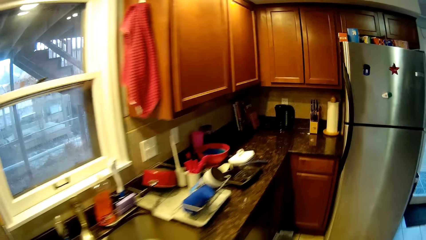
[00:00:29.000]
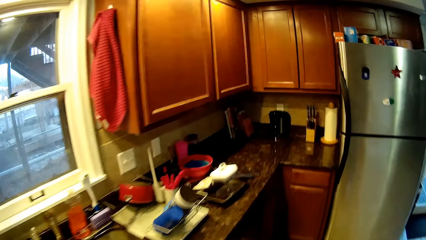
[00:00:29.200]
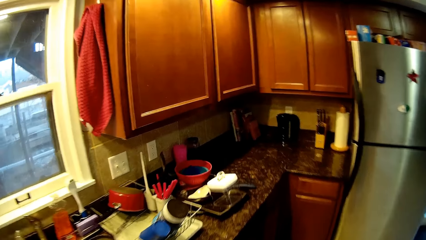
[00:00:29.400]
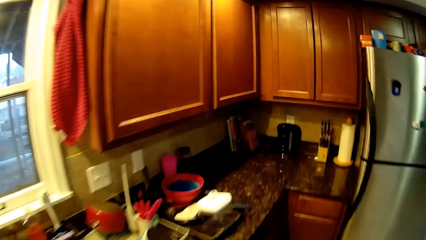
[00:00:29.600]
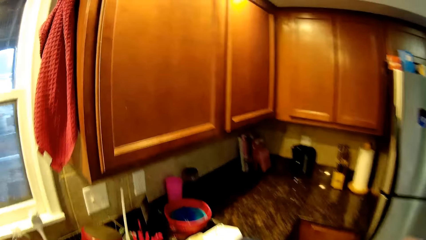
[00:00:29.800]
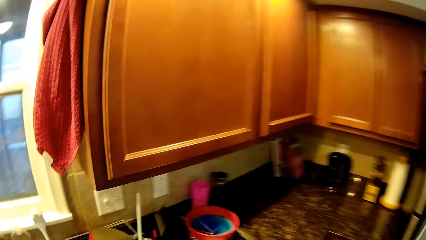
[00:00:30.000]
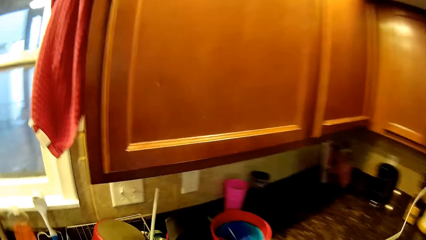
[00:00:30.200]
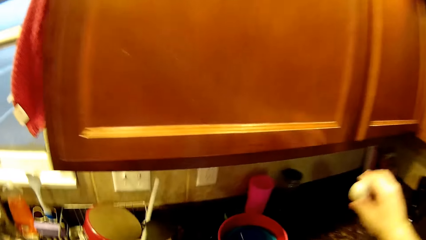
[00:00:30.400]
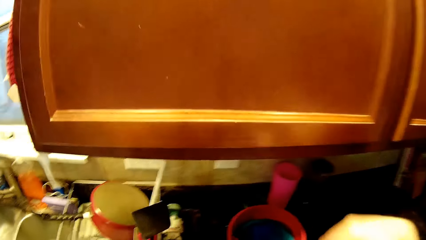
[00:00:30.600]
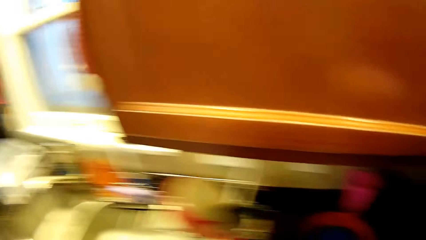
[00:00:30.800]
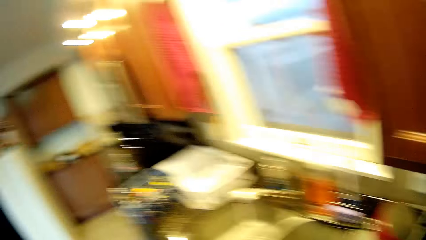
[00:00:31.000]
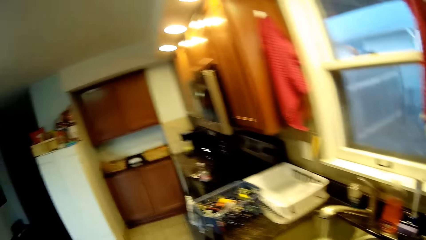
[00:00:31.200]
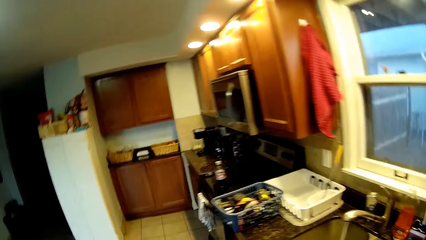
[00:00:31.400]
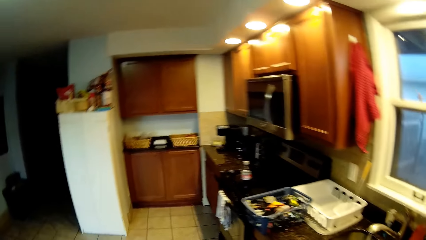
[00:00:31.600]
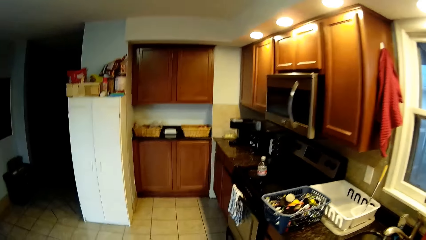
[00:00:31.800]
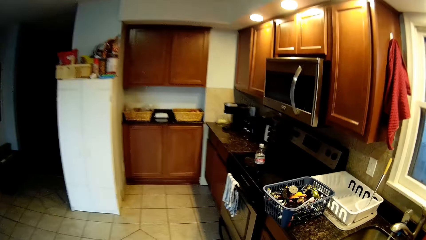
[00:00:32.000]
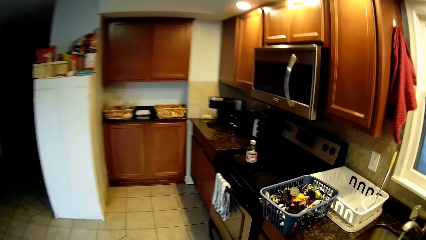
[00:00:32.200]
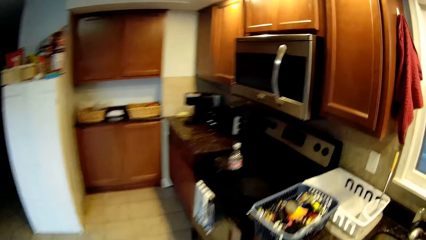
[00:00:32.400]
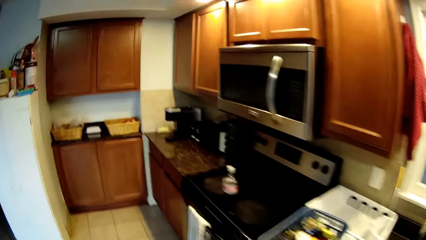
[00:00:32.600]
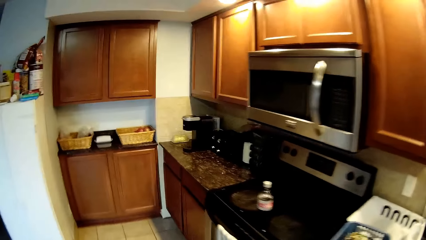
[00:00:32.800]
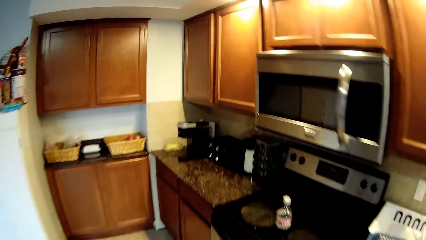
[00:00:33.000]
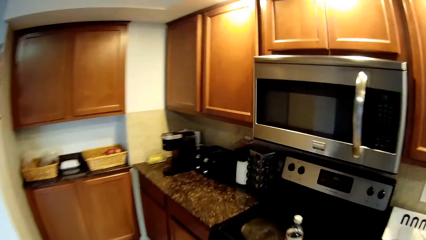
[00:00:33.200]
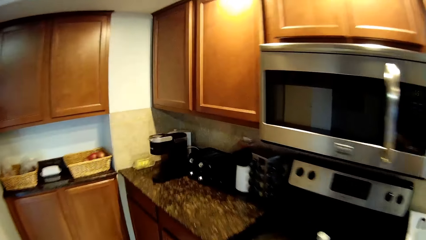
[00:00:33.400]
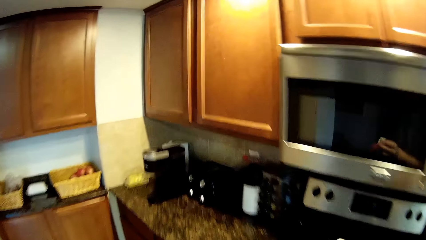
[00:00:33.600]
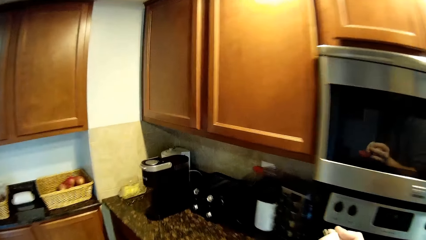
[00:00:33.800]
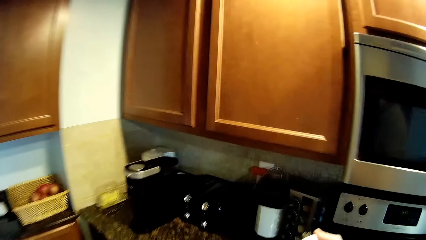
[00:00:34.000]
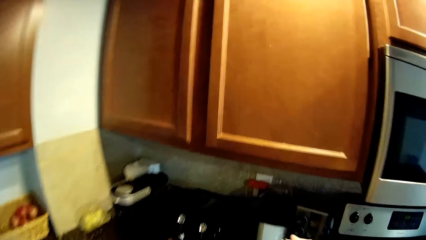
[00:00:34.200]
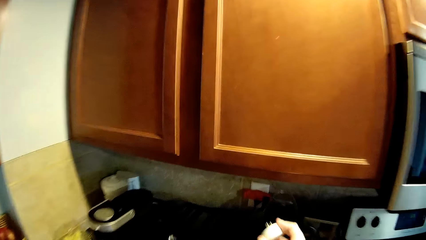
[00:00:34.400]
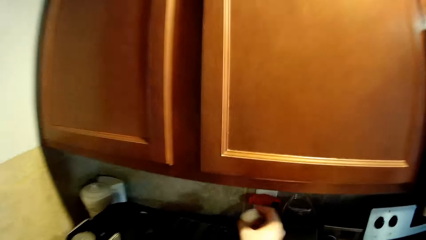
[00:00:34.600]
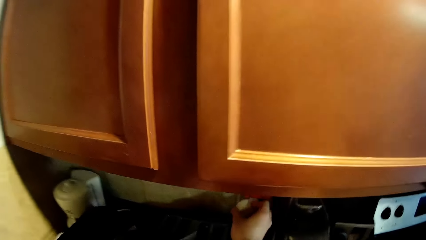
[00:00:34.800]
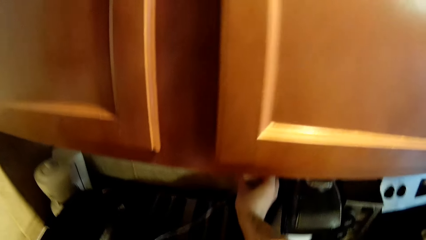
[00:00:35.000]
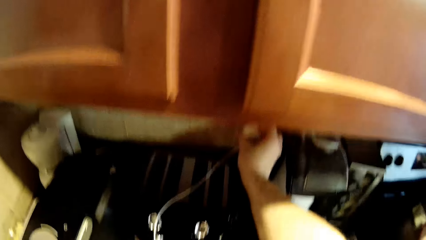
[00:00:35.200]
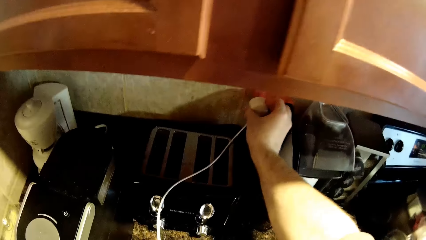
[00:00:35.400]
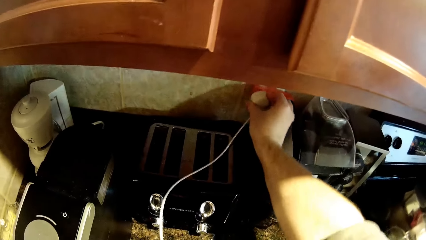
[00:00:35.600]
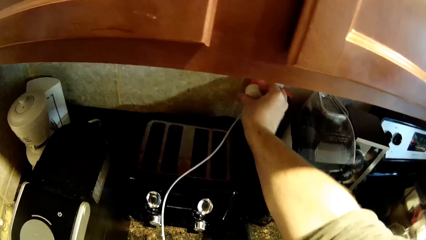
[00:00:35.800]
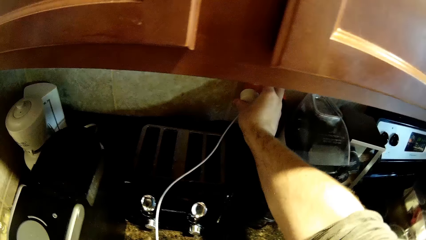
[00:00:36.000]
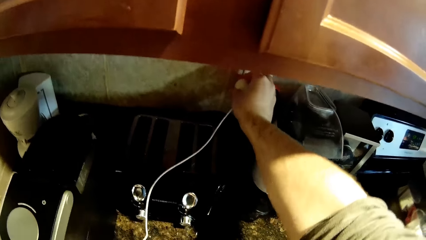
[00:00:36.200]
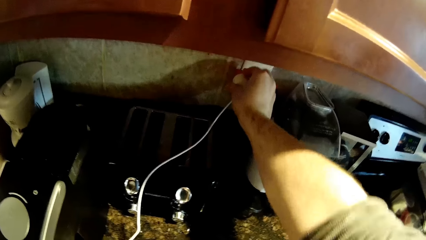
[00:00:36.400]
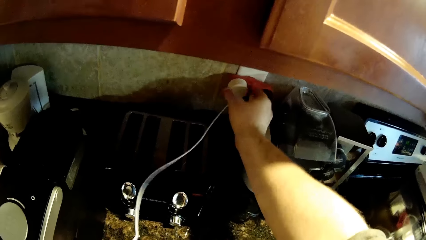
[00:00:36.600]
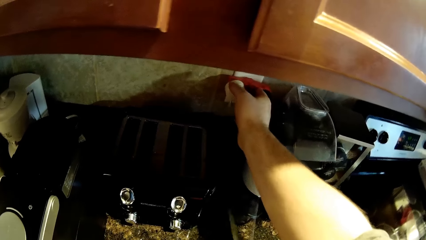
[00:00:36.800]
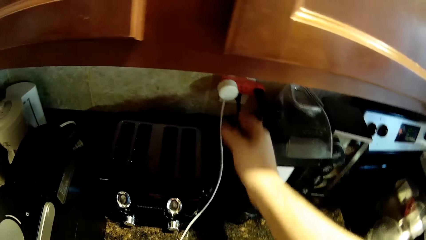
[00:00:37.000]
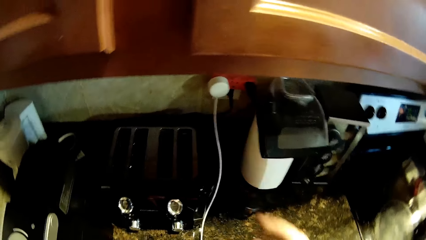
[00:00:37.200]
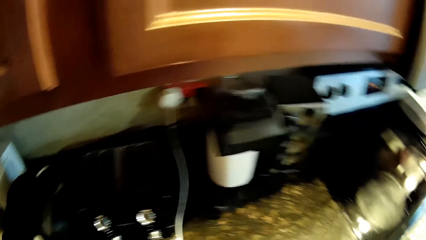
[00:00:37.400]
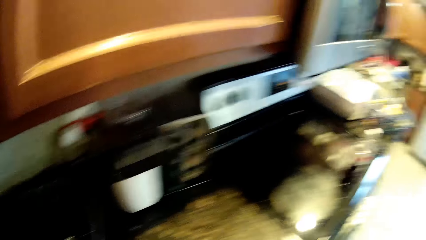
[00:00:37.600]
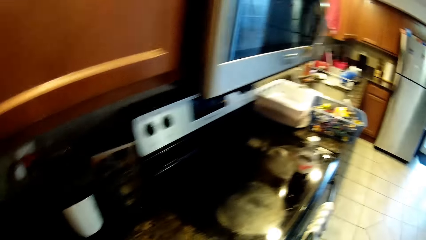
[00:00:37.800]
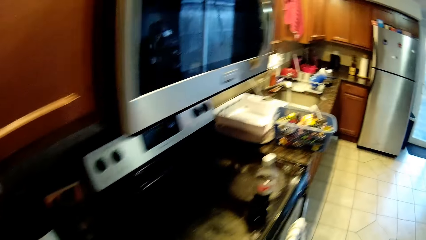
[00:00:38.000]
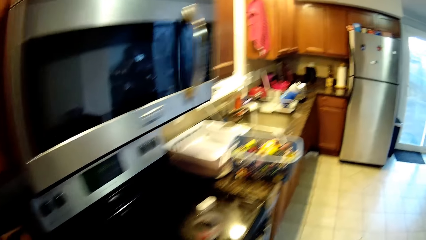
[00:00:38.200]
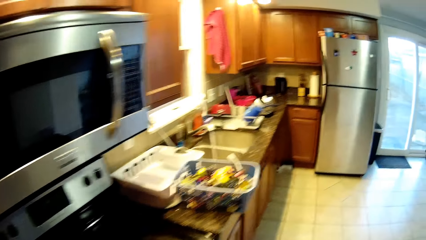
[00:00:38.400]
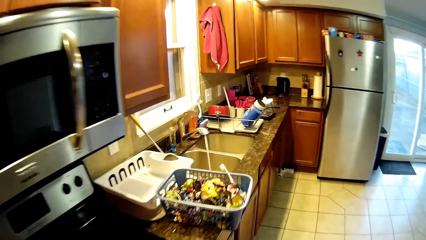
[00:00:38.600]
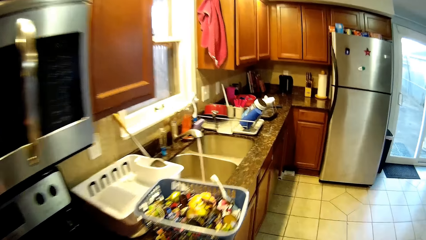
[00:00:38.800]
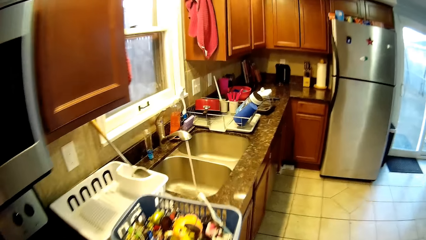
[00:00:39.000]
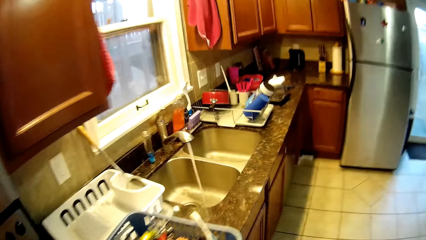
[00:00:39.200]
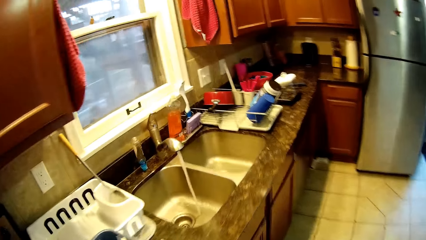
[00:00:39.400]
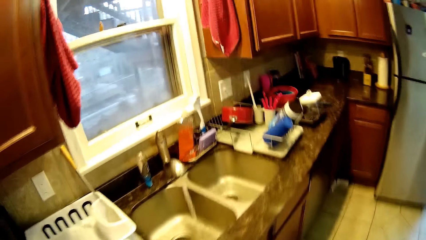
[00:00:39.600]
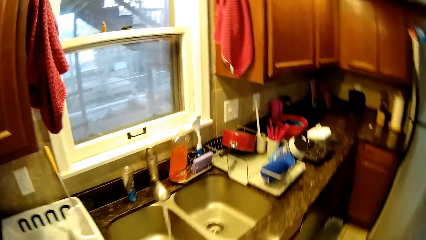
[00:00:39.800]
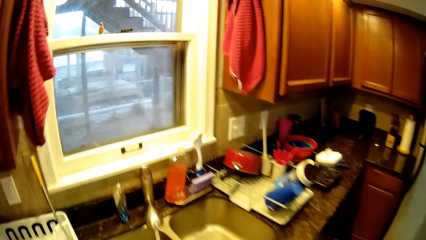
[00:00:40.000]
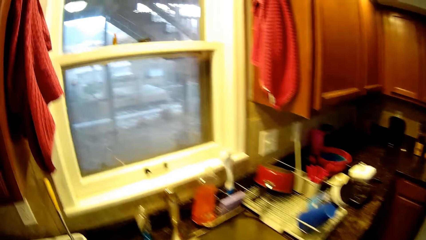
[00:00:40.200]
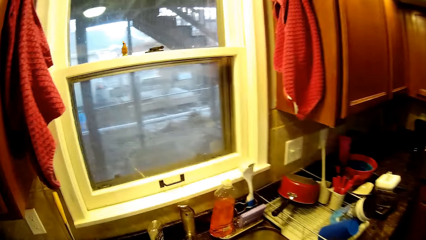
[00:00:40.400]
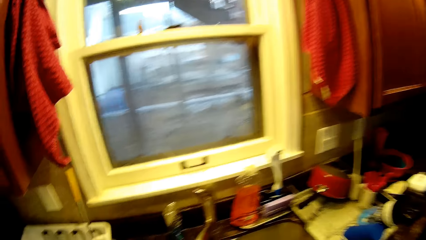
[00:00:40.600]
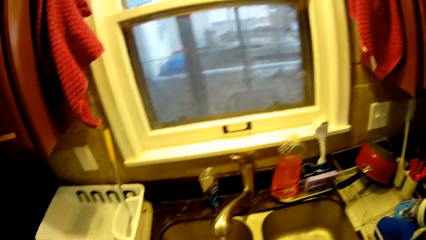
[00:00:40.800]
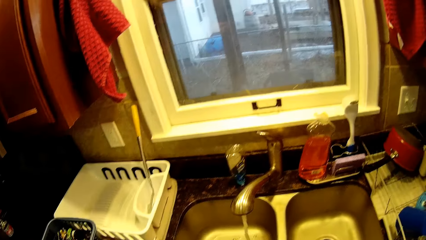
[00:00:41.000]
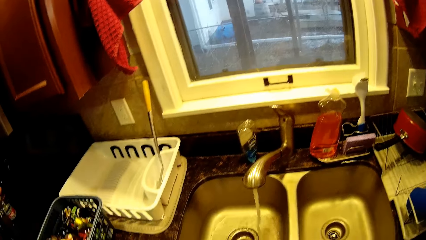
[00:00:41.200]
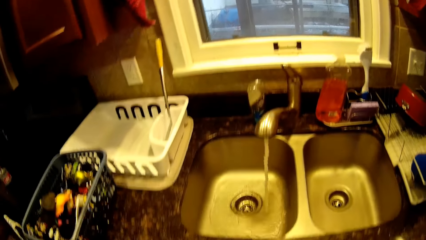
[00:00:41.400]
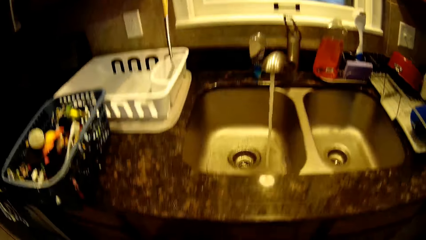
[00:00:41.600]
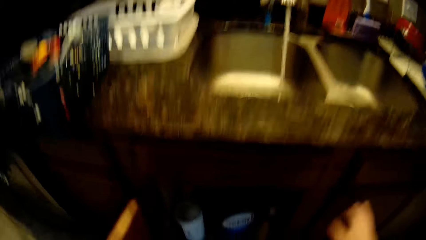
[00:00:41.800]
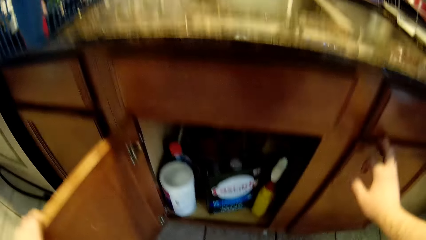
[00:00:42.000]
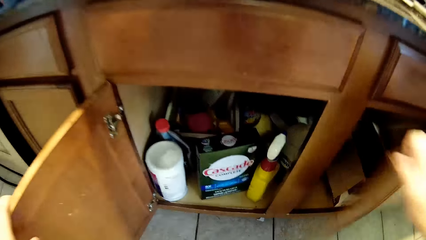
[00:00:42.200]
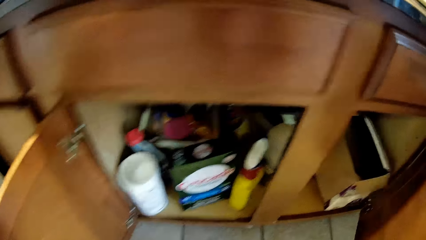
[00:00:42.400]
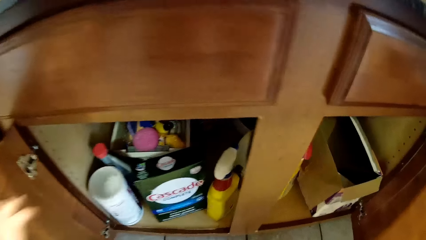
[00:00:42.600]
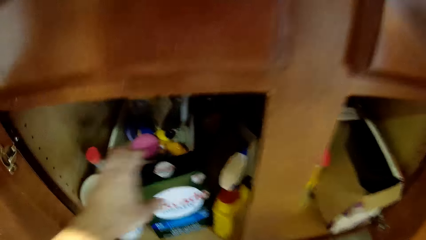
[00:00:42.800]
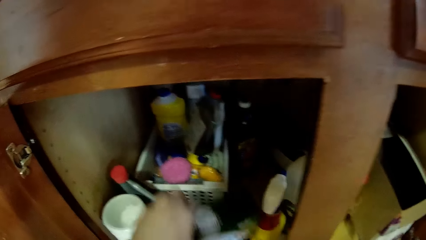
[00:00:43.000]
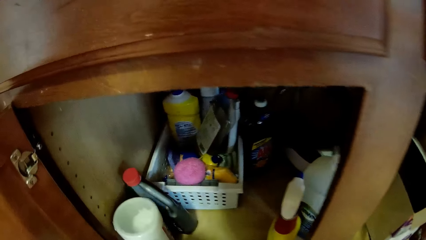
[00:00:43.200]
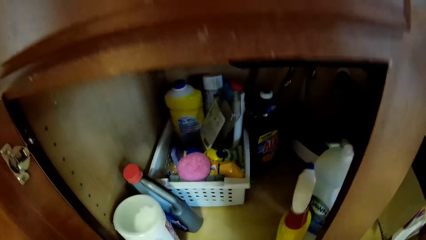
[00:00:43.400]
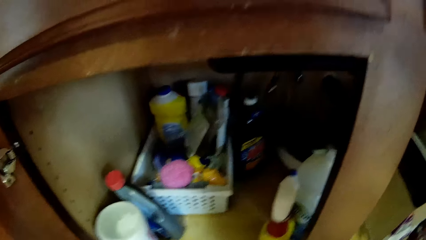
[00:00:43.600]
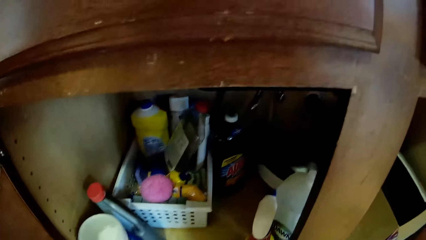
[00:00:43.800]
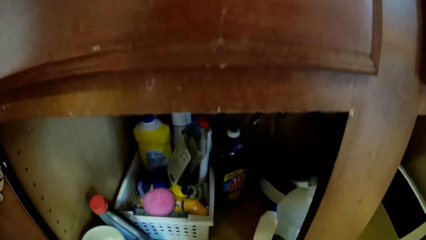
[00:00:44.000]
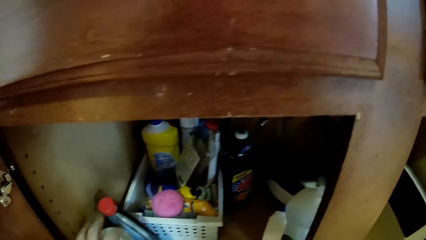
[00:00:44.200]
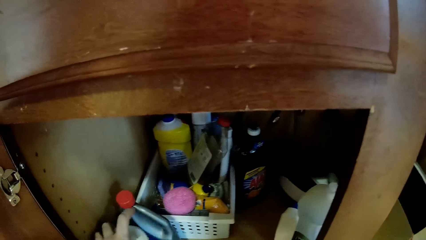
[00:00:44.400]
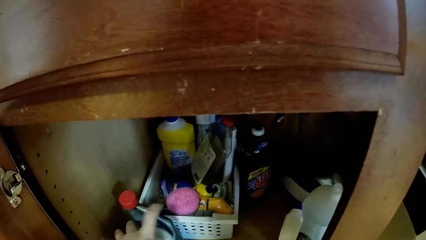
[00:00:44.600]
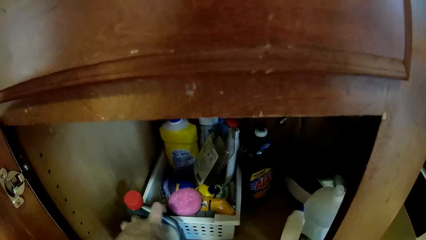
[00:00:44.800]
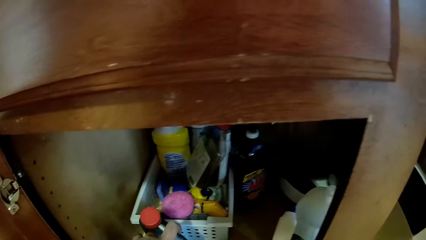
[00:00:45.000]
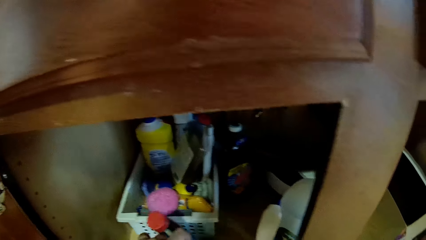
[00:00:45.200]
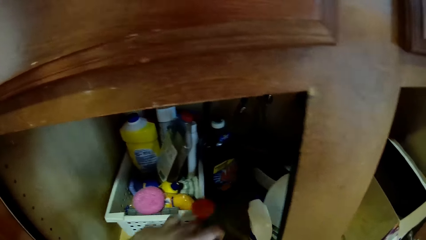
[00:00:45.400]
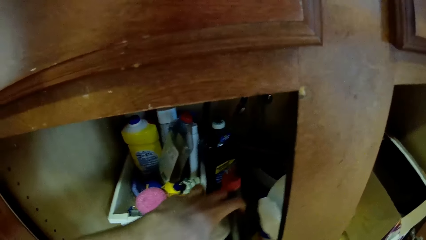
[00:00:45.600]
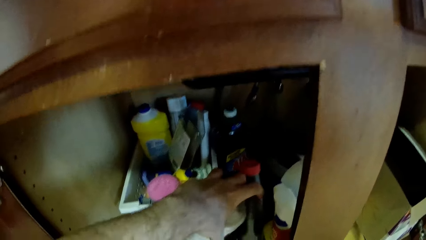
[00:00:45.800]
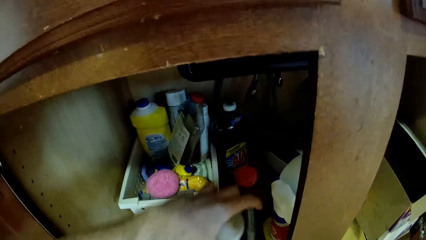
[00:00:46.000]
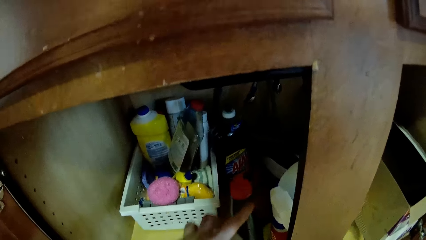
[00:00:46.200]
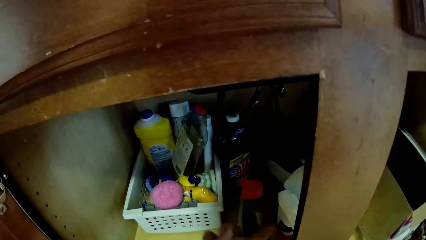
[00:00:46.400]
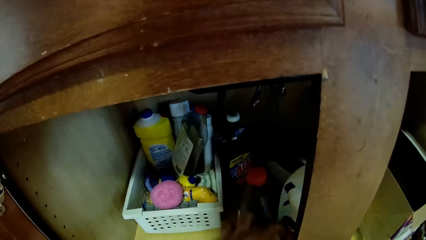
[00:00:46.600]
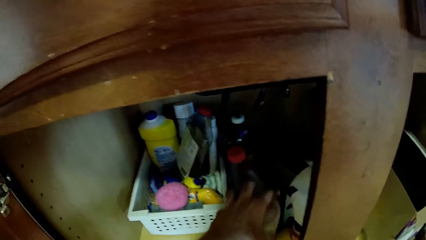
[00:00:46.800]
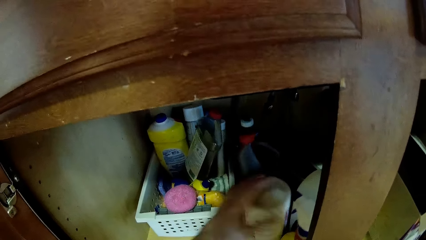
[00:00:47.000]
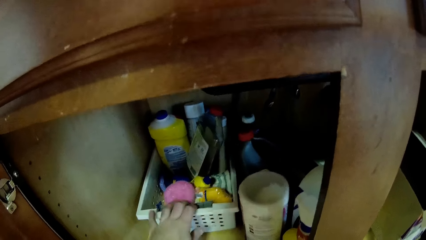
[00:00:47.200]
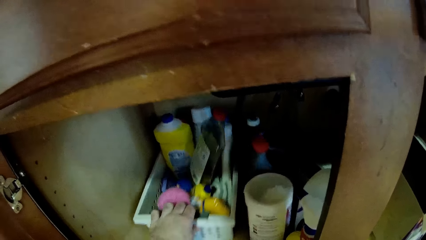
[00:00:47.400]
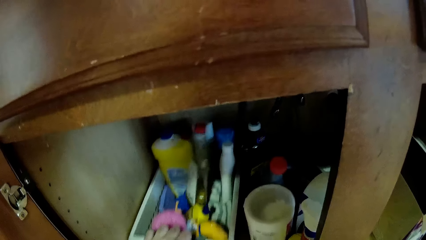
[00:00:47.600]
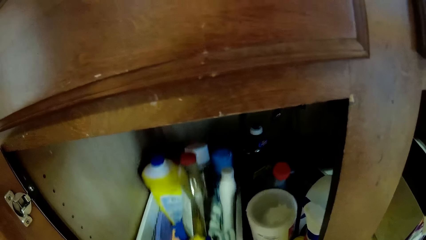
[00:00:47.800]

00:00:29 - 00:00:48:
The camera wearer moves a hand. They connect the charger on the socket. They walk a few steps in the kitchen. They open a cabinet door, open another cabinet door. They take a box. They pick up a bottle. They move containers.
